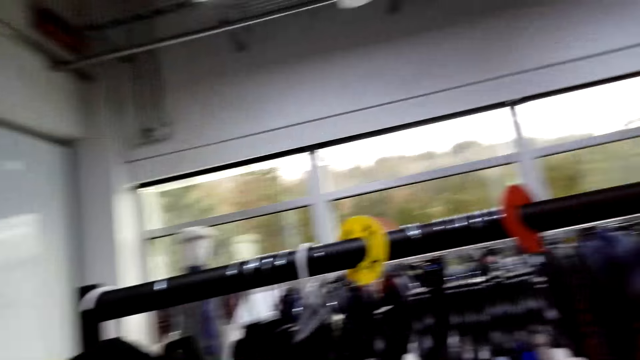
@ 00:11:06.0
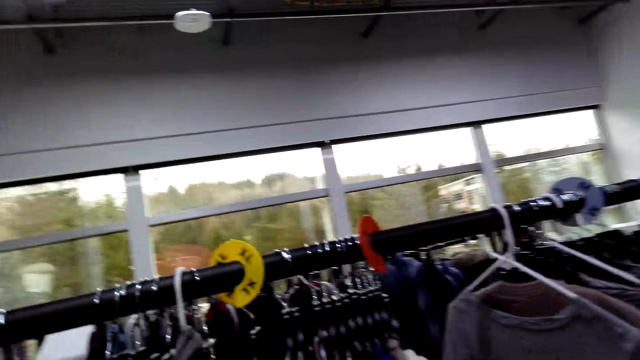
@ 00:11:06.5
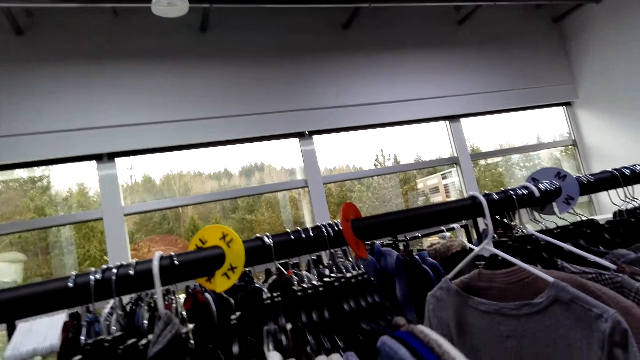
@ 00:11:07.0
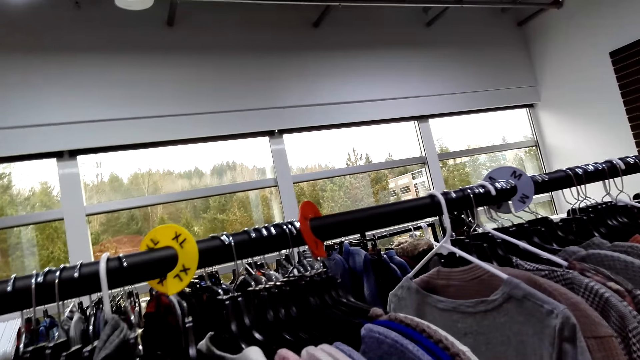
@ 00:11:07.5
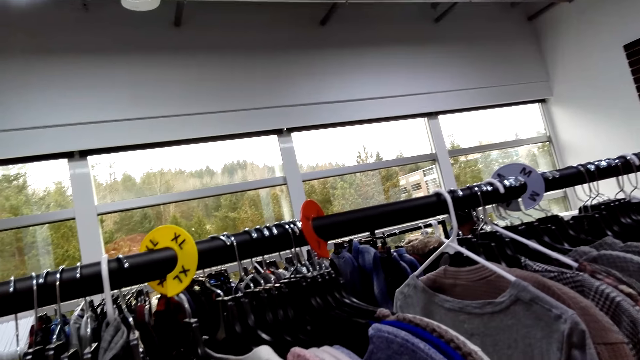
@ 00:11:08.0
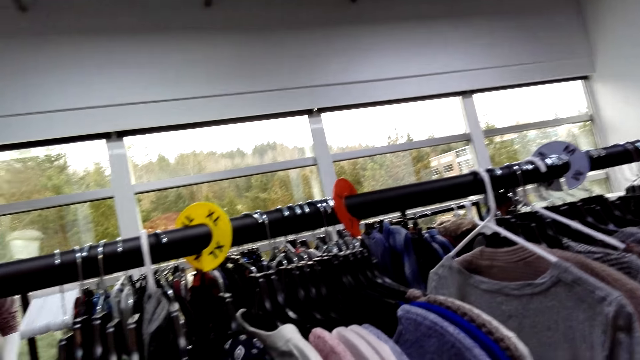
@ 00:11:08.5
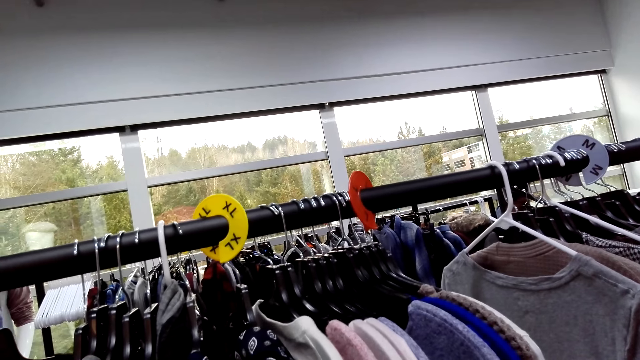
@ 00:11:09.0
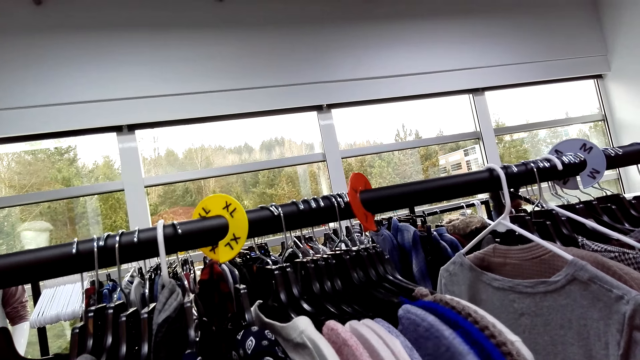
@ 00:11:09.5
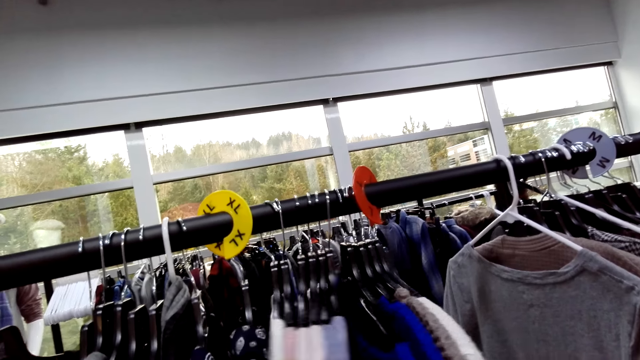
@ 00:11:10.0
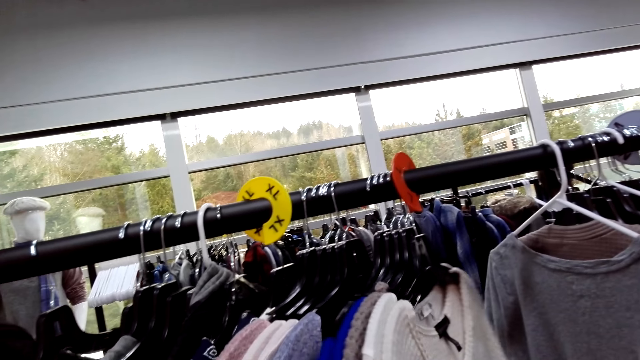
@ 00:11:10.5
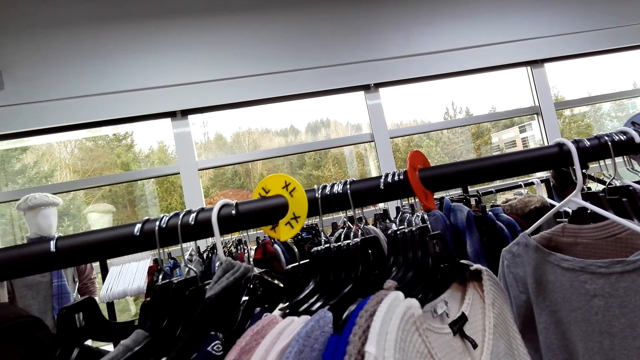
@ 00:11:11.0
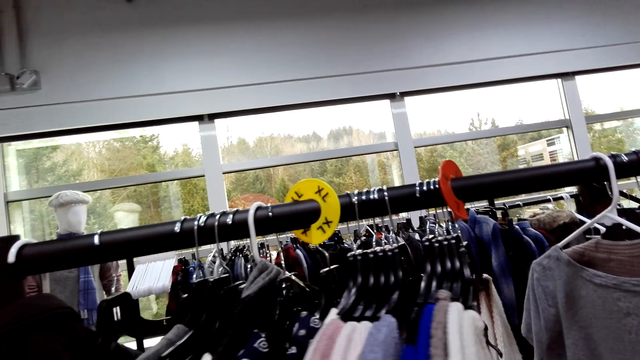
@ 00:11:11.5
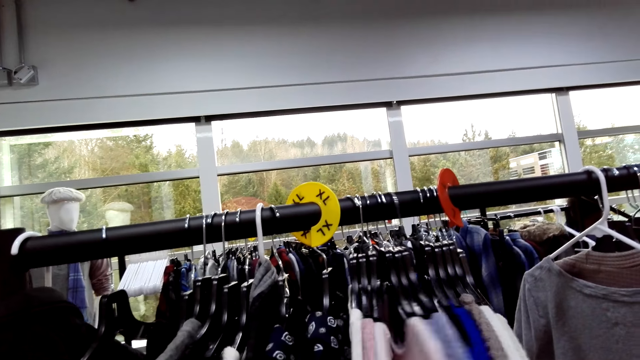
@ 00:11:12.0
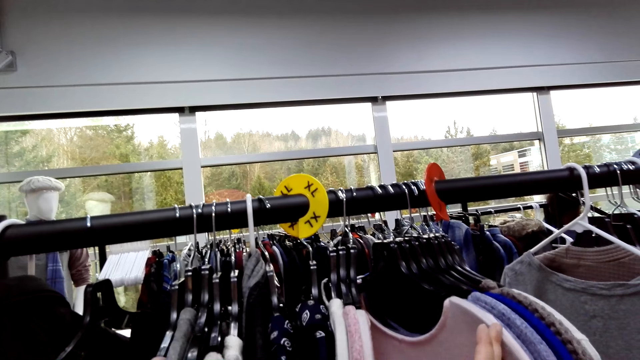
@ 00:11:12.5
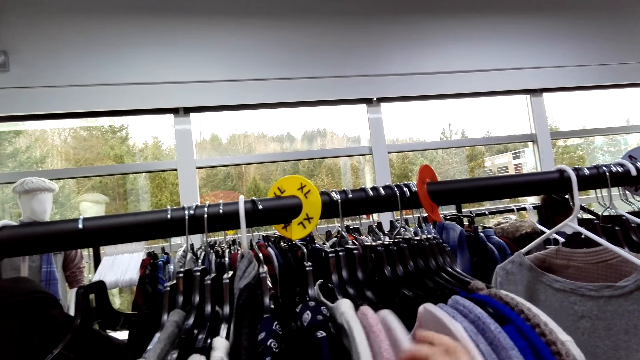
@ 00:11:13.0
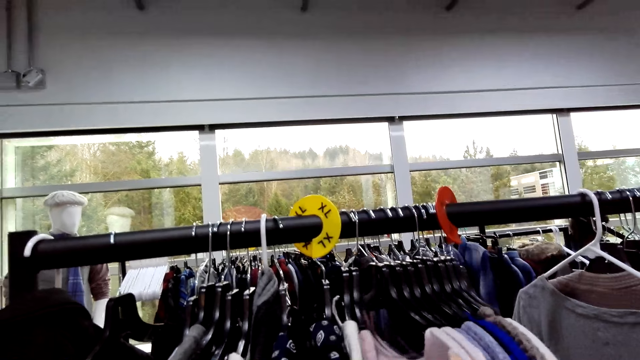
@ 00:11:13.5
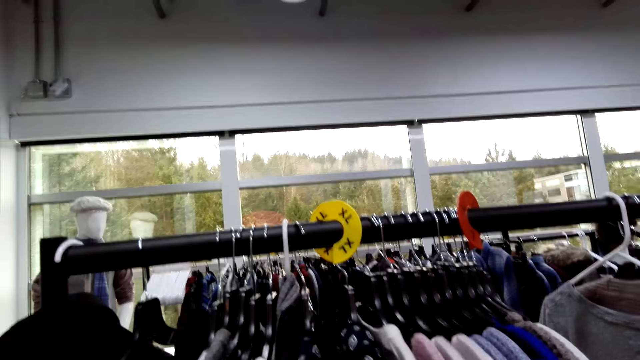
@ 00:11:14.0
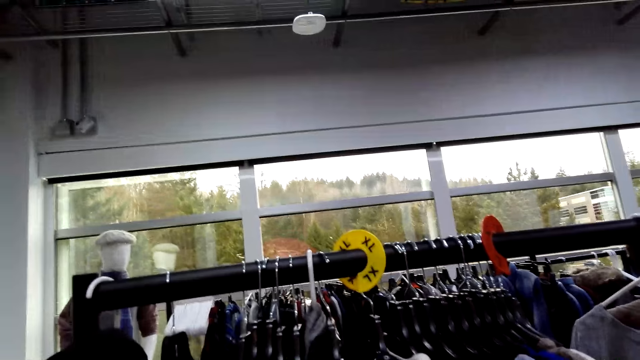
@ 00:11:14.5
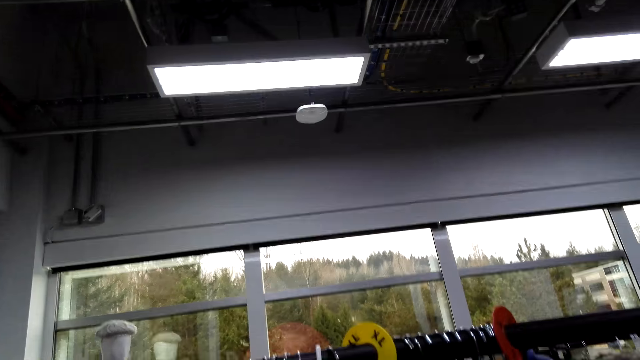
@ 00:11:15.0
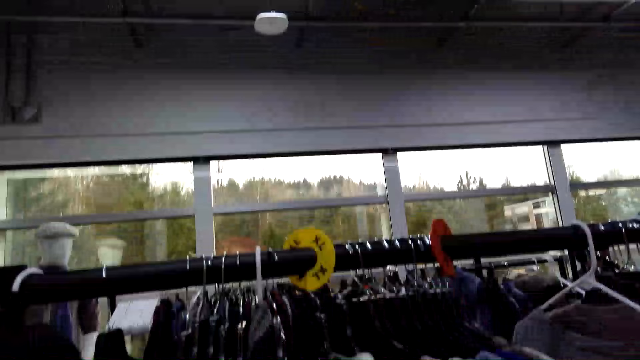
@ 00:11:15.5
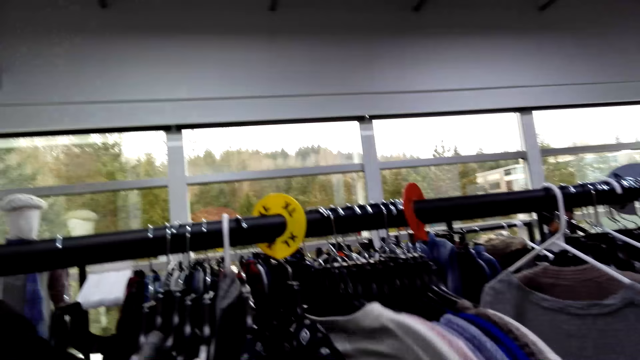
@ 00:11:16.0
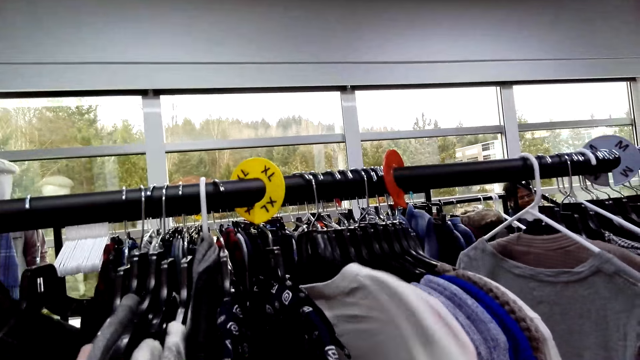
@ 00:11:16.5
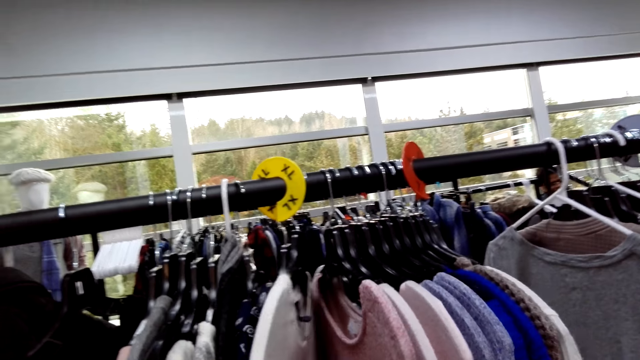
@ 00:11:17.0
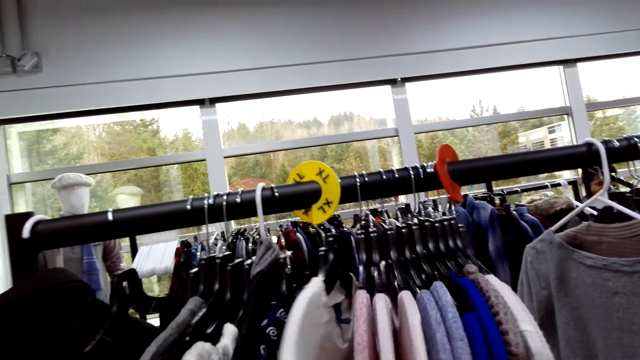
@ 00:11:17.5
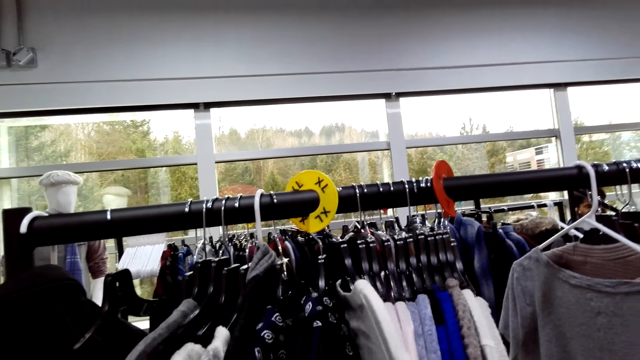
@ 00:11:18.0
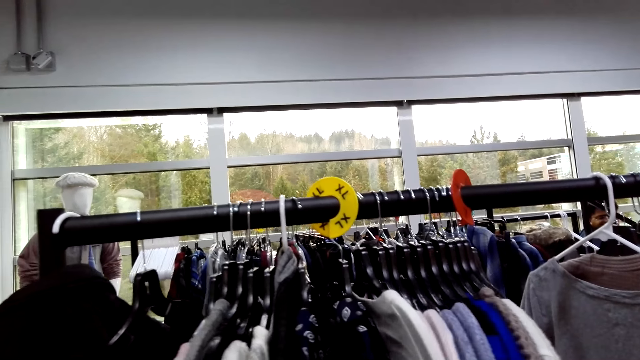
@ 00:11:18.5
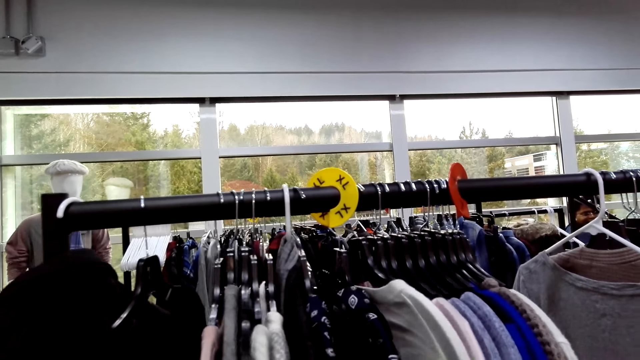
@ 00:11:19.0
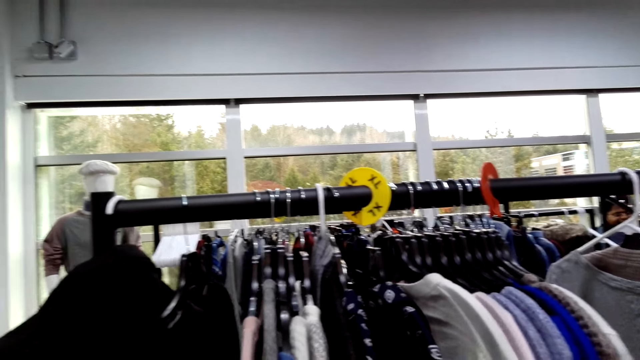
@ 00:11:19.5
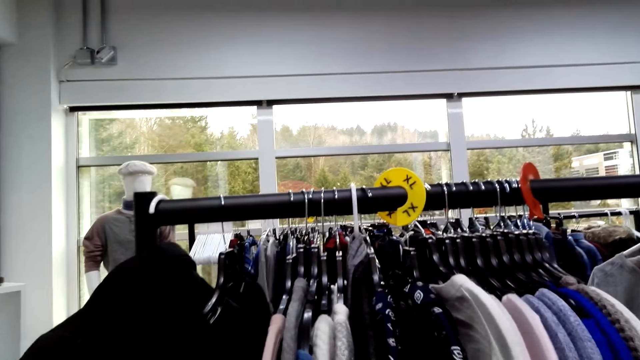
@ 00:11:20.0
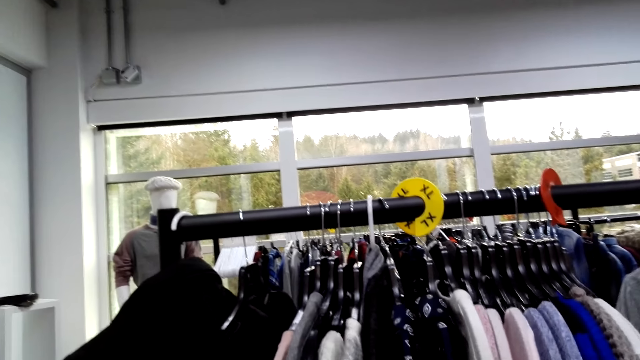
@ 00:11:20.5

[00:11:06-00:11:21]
The camera wearer walks in the clothes store. They touch the clothes on the store rack. They move the cloth on the stock rack. They speak. They check the clothes on the display rack. They move the cloth on the stock rack.

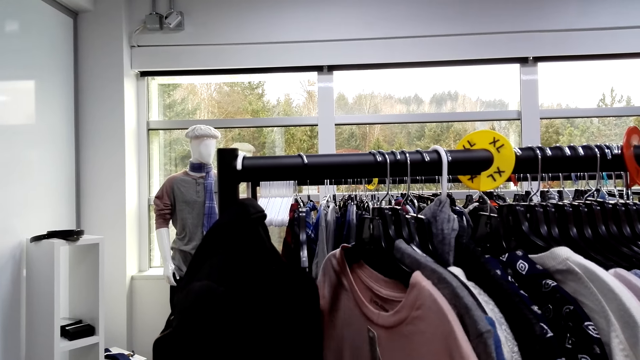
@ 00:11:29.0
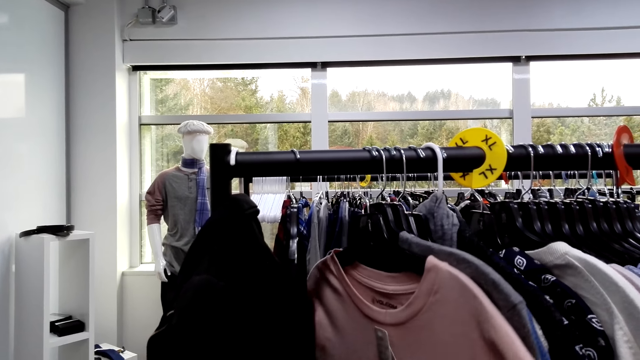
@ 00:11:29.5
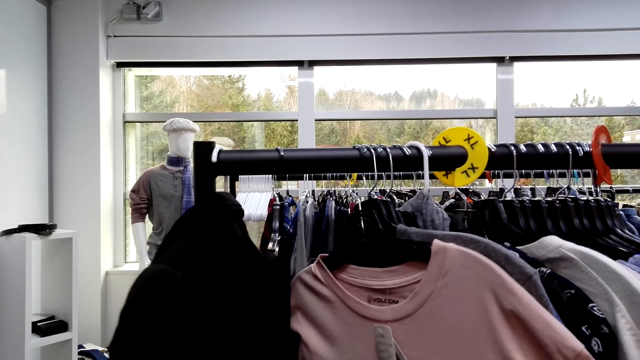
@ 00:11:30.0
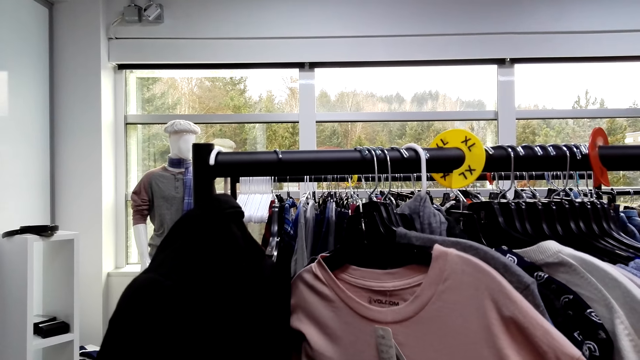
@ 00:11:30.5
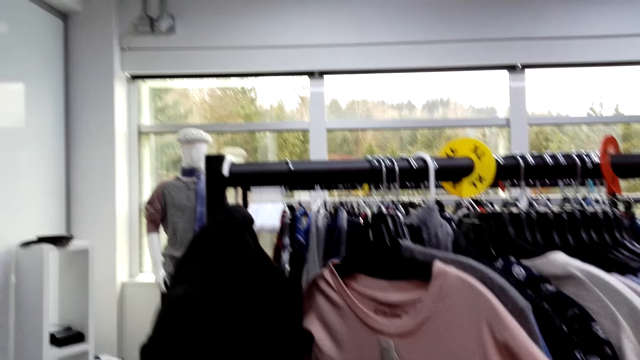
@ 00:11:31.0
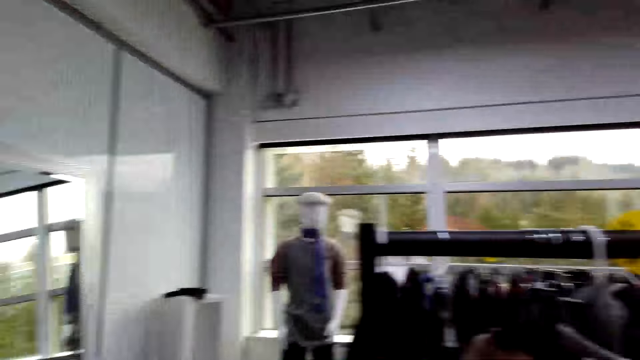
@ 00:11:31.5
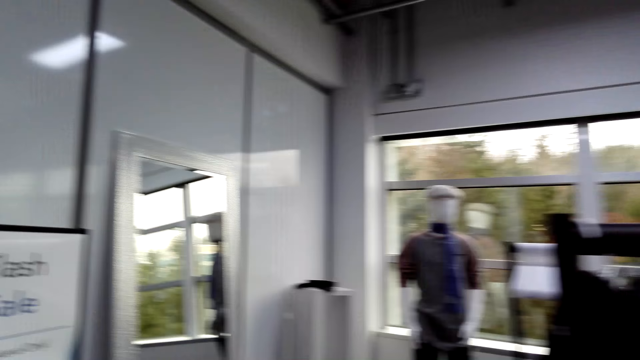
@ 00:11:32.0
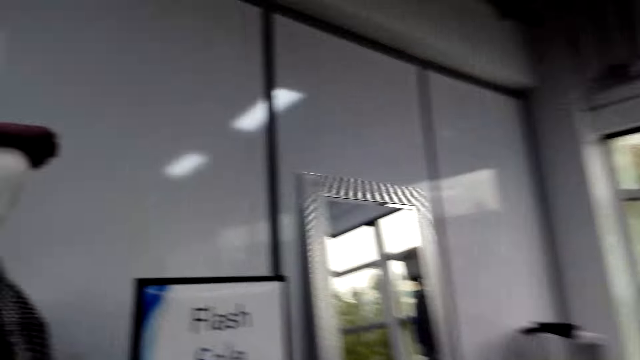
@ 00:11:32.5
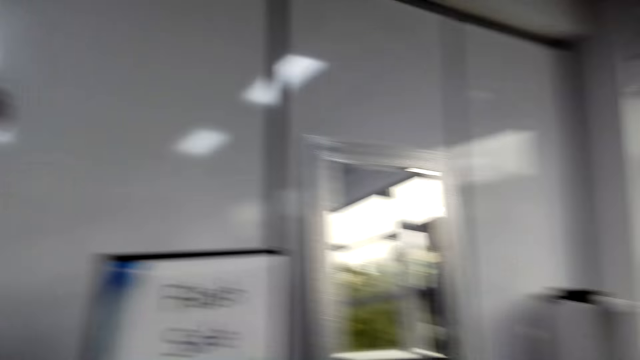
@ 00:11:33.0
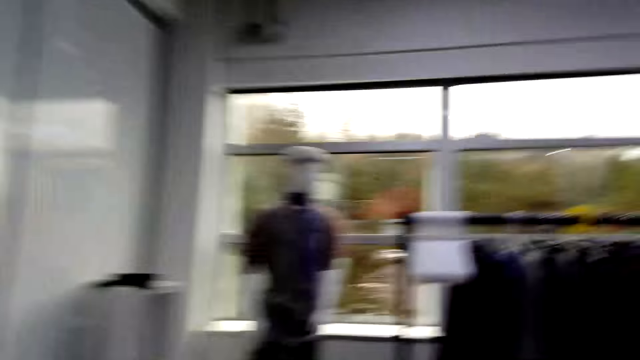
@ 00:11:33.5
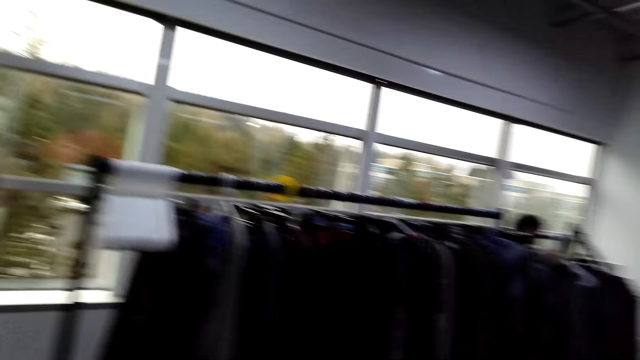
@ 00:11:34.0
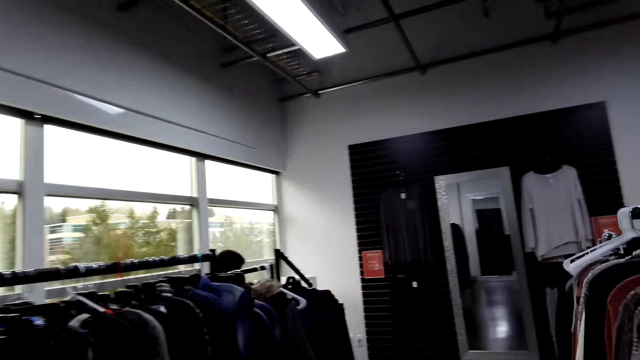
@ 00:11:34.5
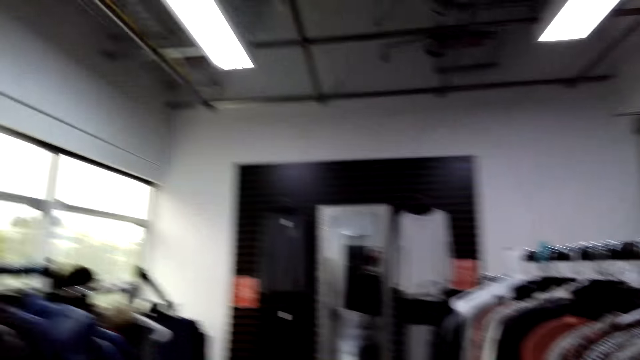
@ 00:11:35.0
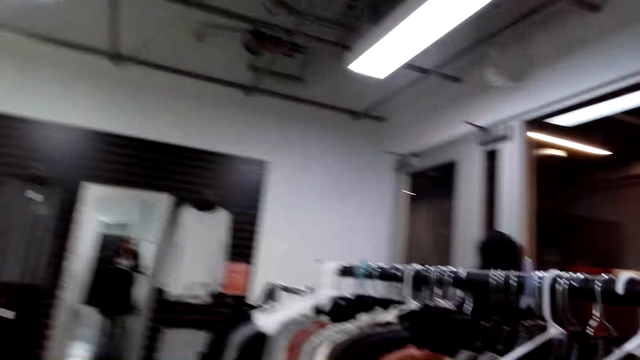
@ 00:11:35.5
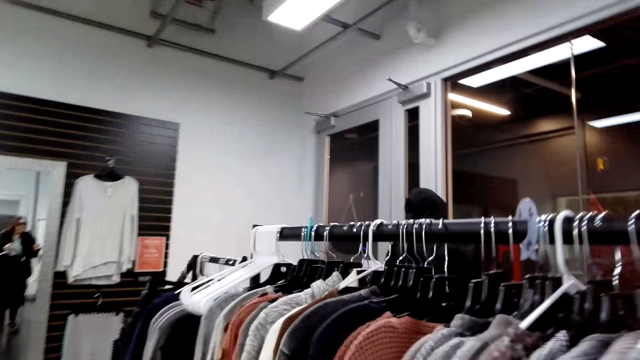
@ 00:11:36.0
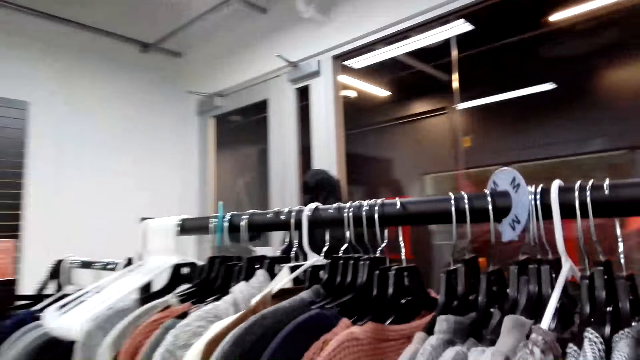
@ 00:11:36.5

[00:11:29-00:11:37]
The camera wearer looks at the top on the stock rack. They look around the clothes store. They walk in the clothes store.
